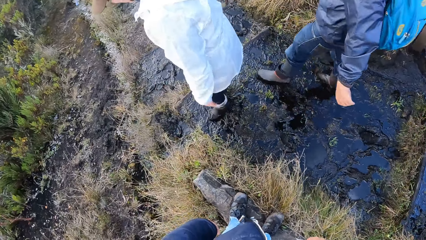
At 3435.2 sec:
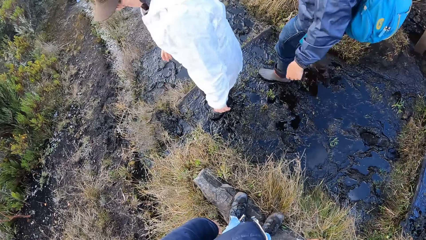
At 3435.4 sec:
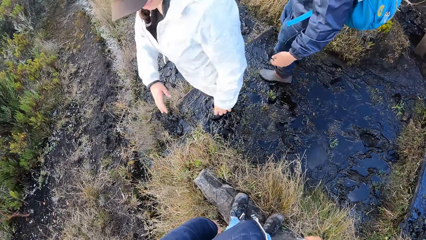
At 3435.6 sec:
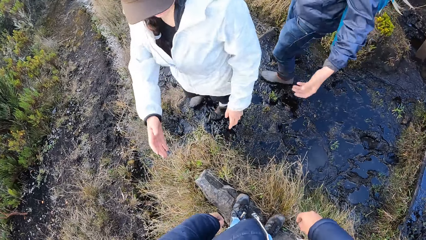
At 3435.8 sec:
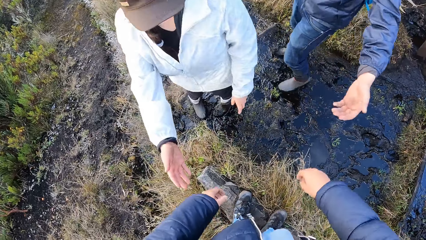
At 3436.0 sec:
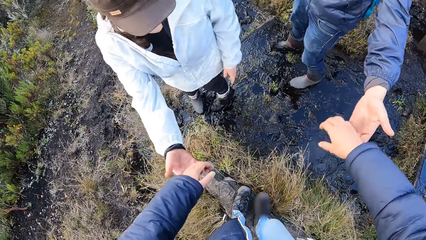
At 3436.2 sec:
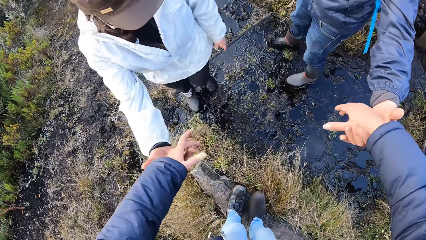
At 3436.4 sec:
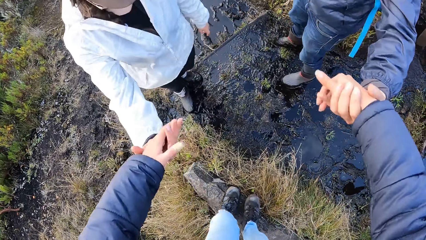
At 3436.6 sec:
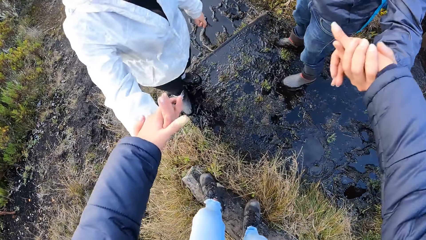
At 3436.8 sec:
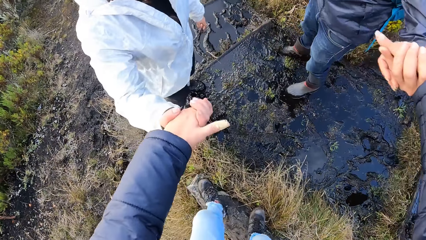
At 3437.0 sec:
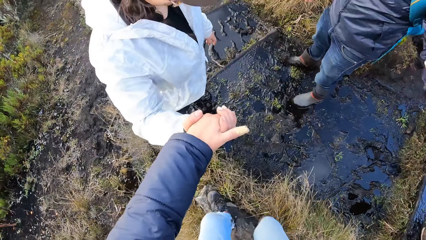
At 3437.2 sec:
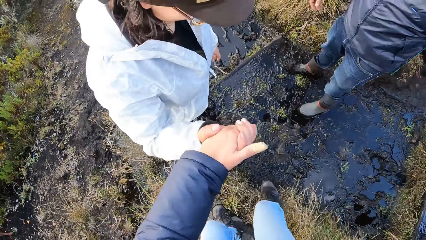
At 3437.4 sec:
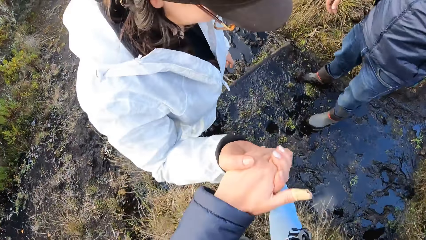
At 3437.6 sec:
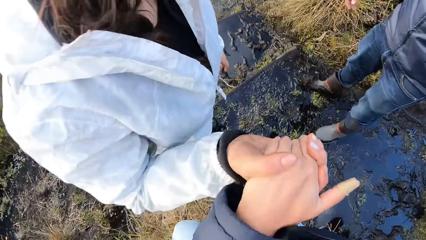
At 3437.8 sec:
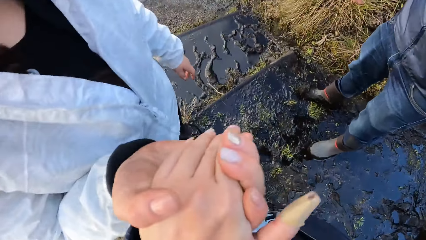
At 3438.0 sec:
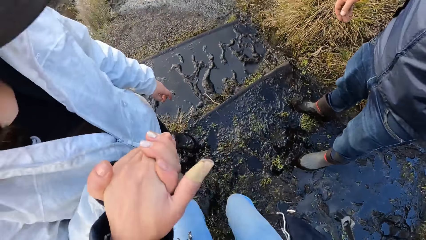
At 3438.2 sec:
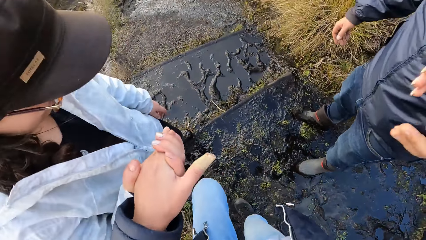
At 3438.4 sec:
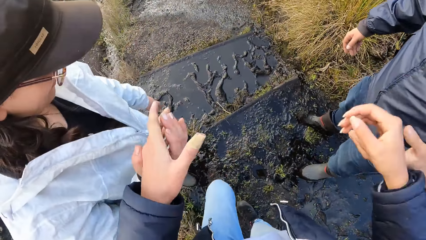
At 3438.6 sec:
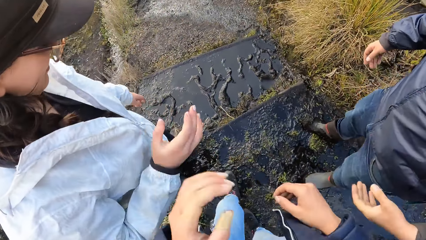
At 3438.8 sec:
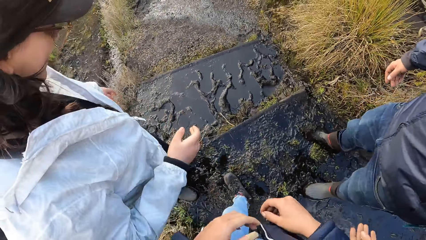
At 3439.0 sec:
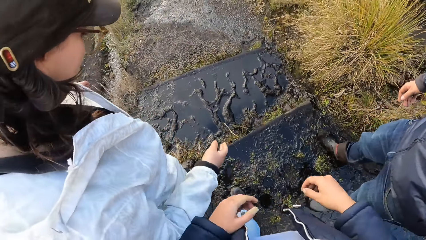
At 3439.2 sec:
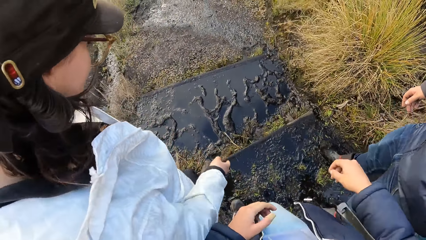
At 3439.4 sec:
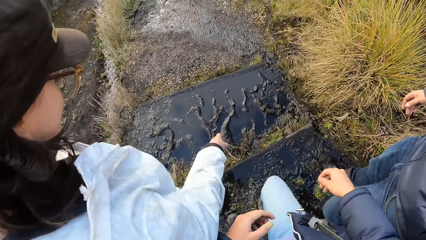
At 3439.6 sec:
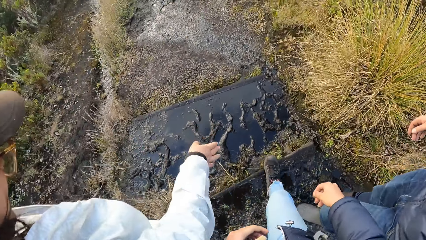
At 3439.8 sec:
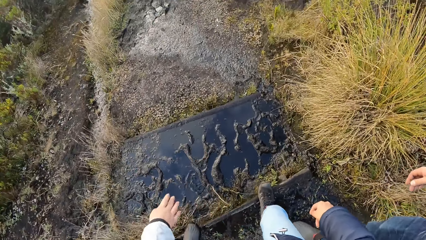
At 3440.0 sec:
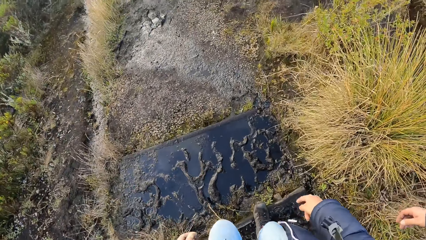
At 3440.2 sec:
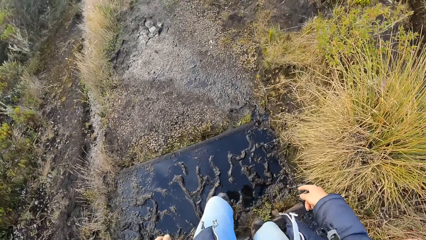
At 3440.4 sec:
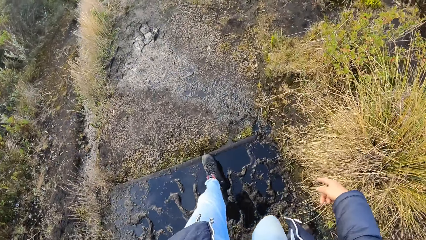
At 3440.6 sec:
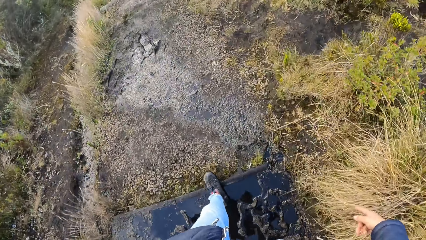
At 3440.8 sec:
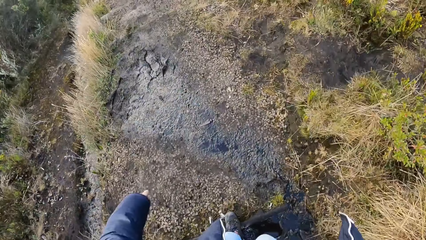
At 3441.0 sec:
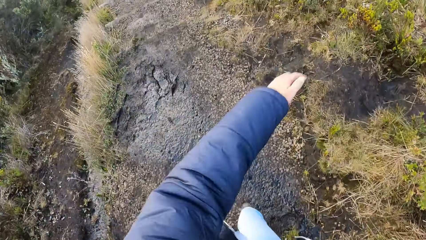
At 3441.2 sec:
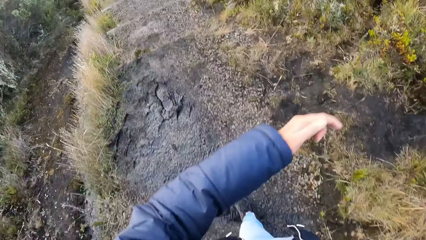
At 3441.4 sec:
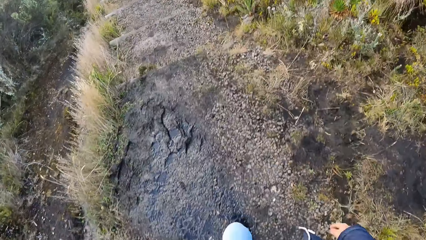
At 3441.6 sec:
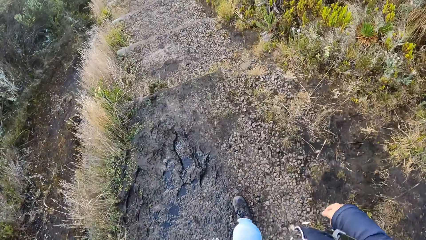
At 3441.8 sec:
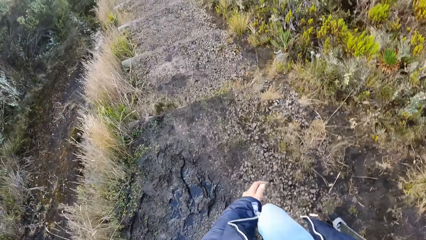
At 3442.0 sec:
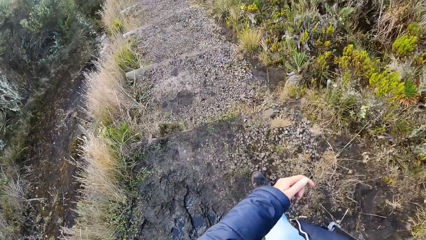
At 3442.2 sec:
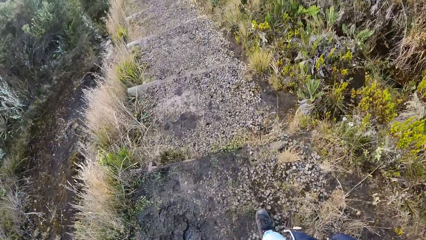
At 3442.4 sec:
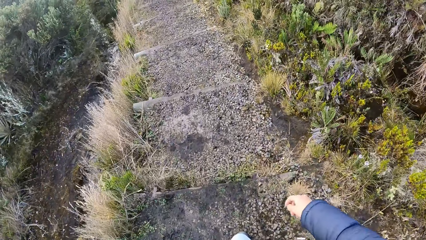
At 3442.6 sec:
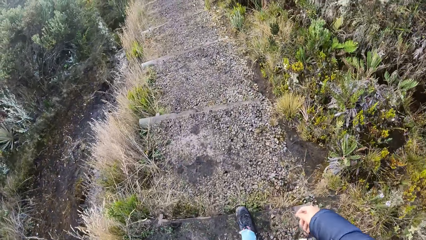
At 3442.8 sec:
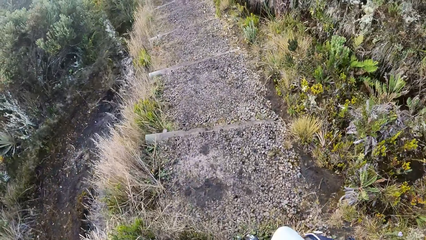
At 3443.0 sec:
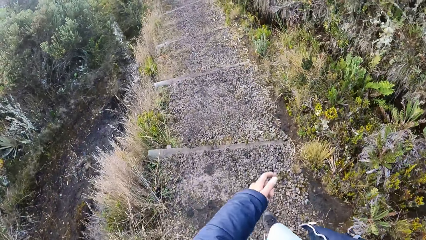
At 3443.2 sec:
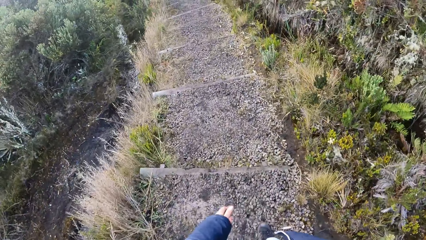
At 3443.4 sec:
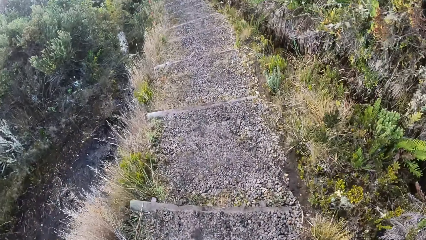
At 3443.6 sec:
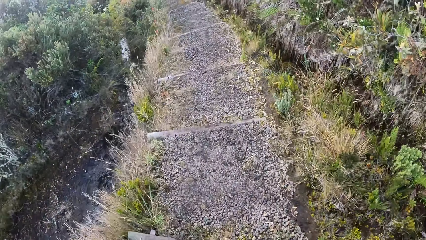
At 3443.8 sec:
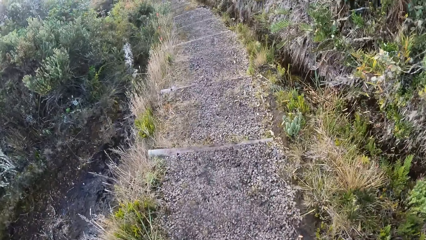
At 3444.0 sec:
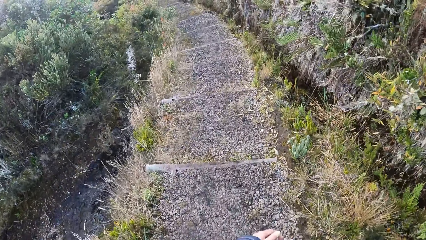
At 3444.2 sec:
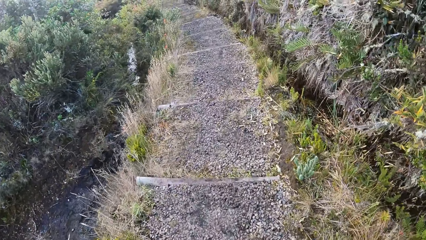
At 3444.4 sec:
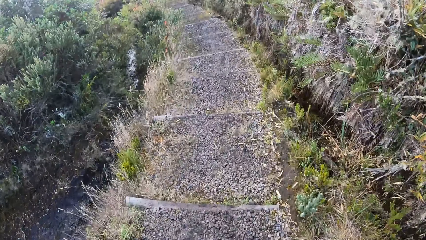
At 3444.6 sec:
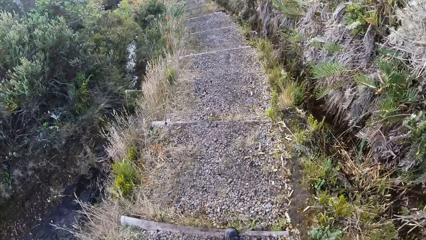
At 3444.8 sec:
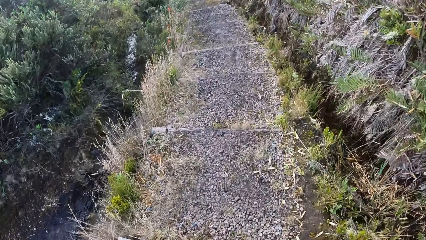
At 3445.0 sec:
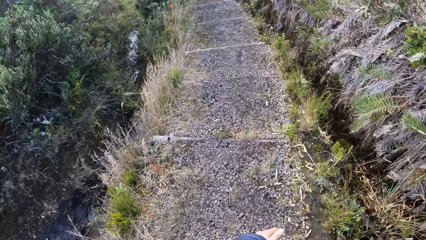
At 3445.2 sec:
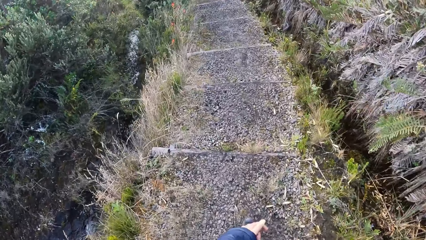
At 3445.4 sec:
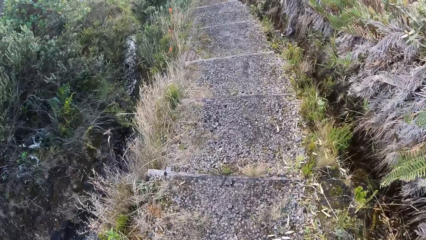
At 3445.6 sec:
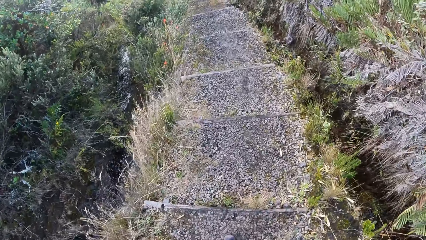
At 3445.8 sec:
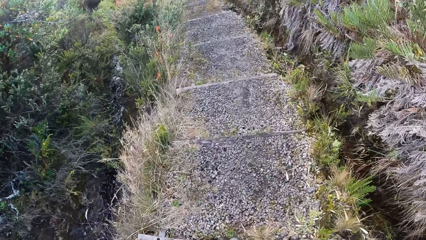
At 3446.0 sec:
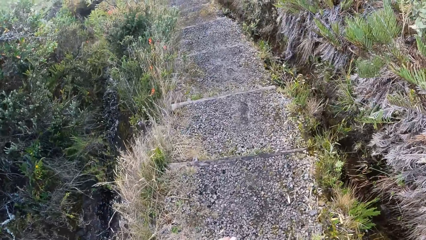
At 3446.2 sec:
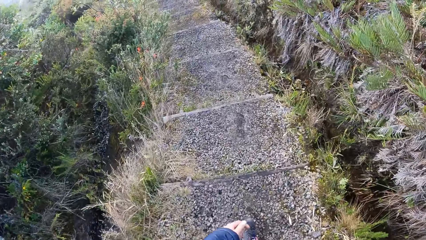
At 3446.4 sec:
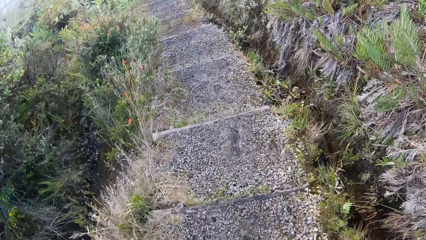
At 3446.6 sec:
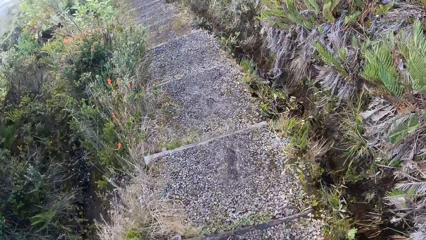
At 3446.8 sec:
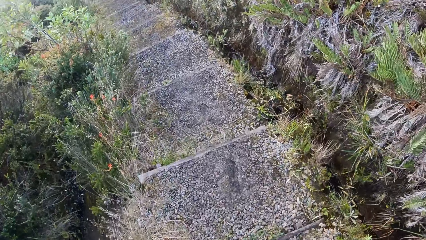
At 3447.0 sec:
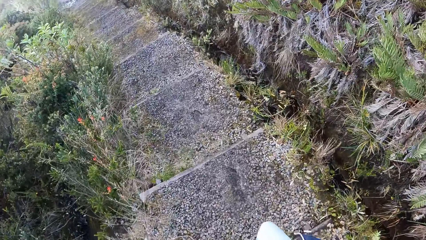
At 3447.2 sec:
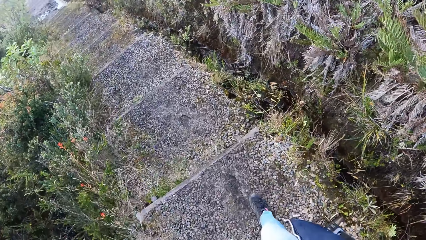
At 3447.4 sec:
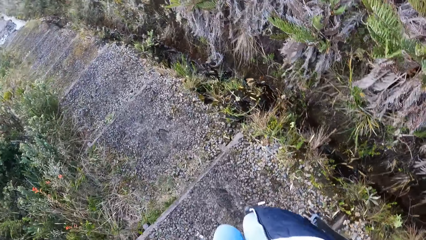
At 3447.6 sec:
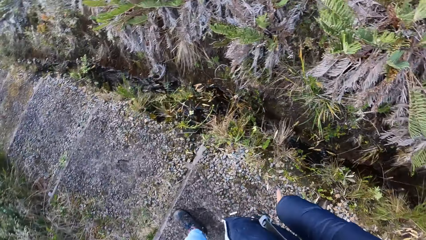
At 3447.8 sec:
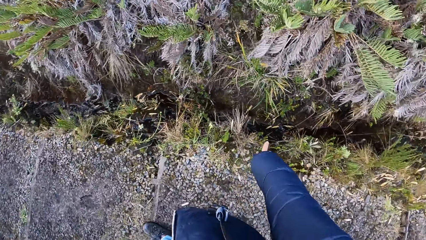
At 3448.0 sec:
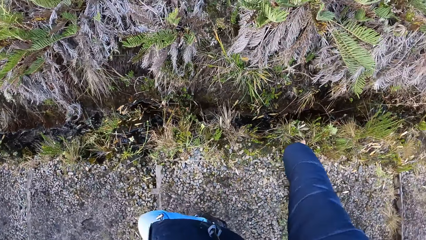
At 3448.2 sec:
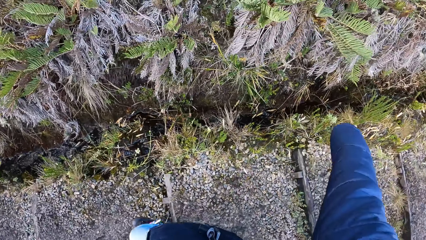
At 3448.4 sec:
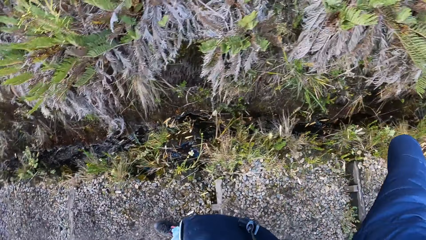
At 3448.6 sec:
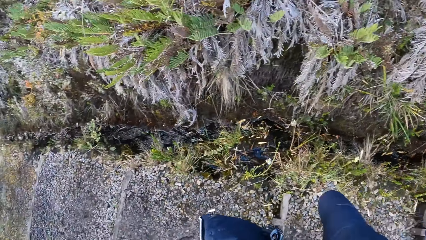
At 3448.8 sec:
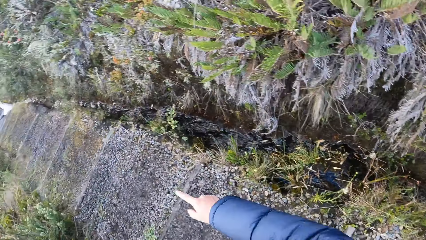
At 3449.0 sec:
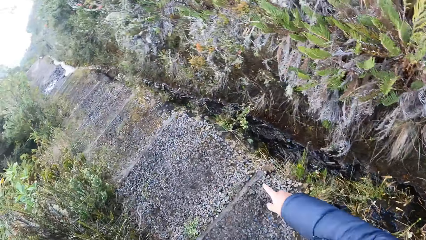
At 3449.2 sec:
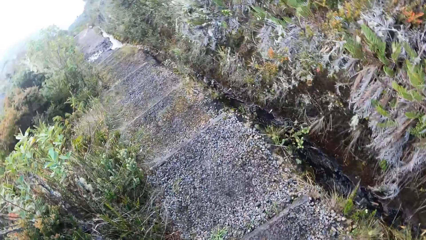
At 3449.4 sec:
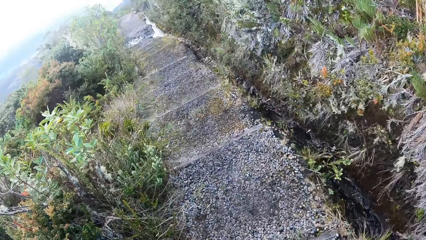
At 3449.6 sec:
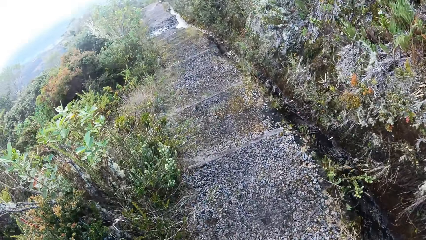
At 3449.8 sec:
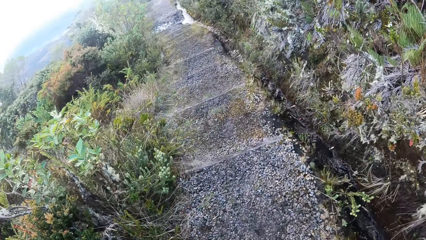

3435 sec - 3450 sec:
A woman holds the hand of the camera wearer. A man holds the hand of the camera wearer. The camera wearer jumps over the water. She walks on the muddy pathway. She walks down the stairs. She moves her hand and points on the ground. She walks down the stairs.
